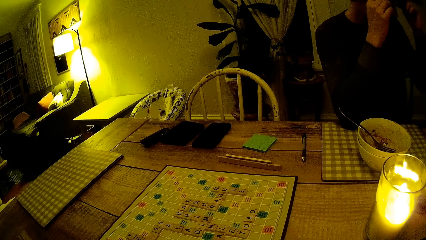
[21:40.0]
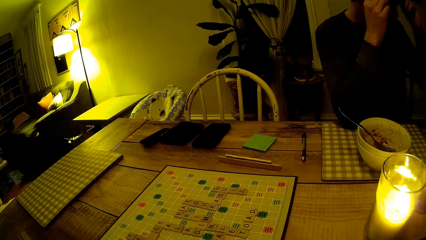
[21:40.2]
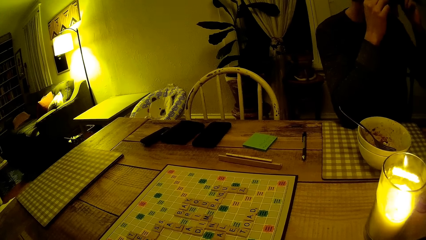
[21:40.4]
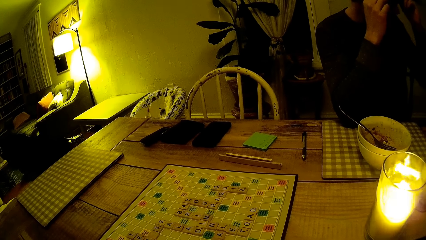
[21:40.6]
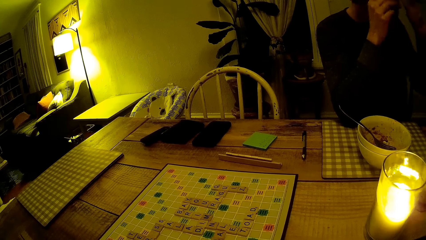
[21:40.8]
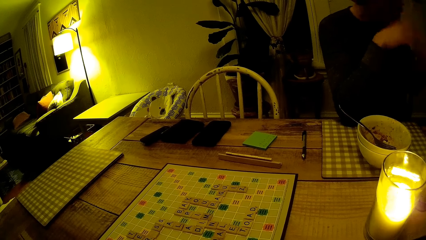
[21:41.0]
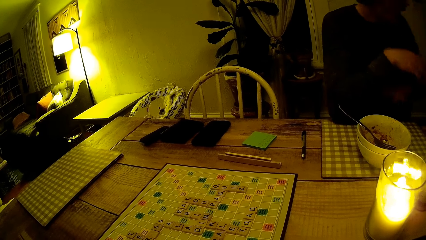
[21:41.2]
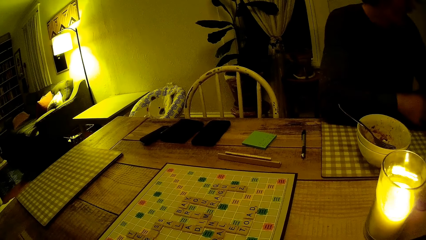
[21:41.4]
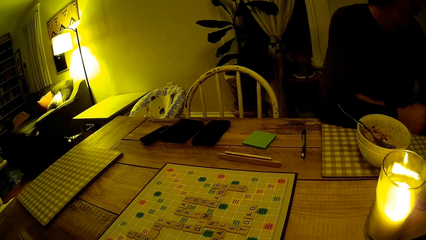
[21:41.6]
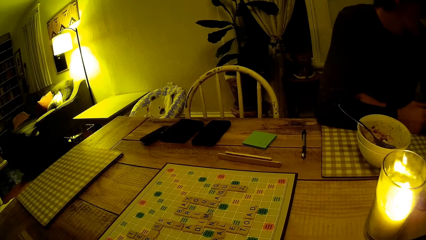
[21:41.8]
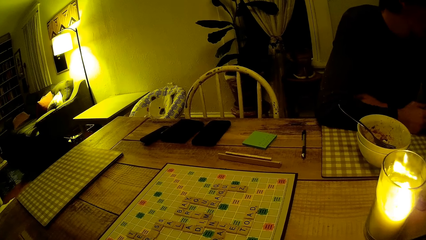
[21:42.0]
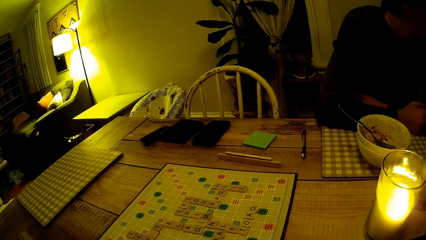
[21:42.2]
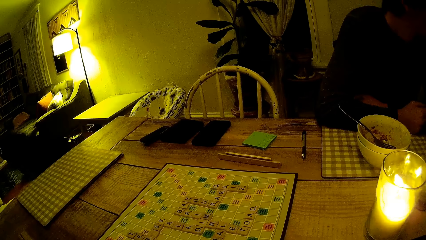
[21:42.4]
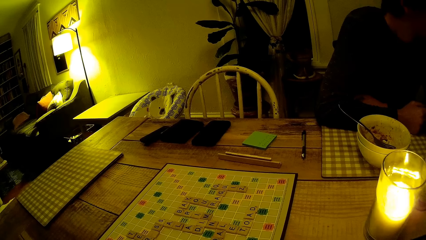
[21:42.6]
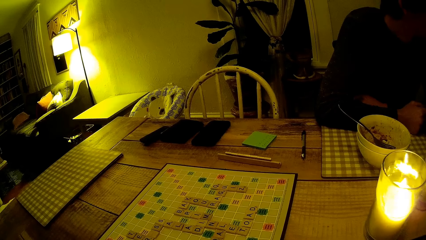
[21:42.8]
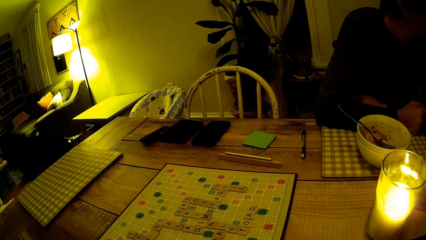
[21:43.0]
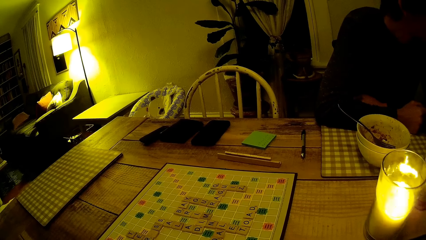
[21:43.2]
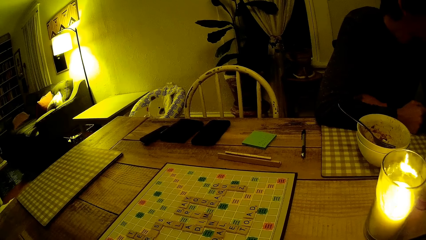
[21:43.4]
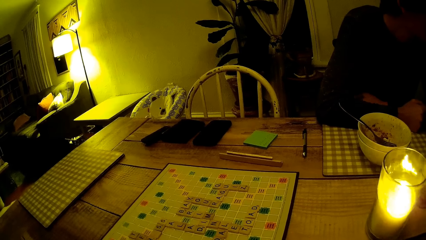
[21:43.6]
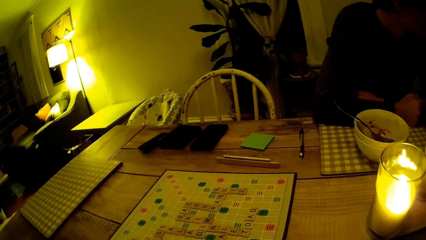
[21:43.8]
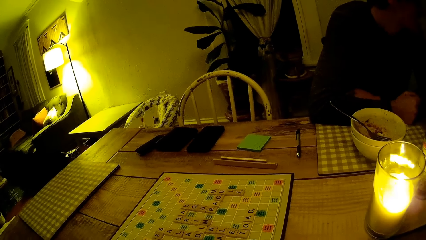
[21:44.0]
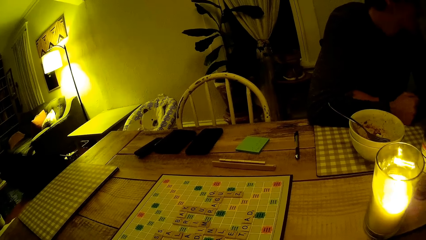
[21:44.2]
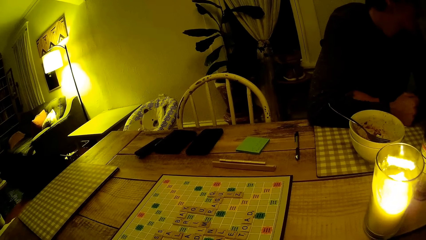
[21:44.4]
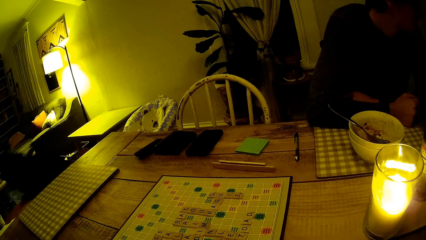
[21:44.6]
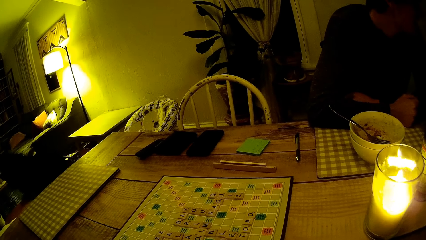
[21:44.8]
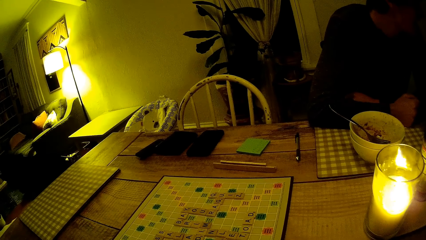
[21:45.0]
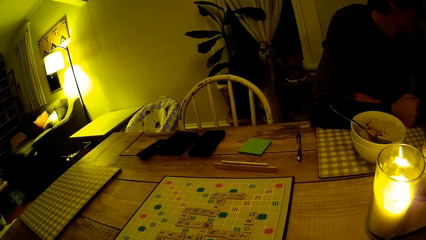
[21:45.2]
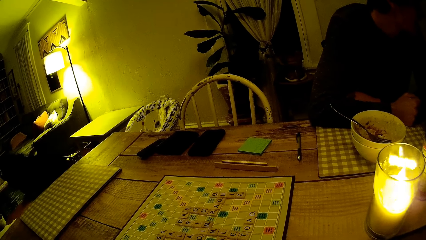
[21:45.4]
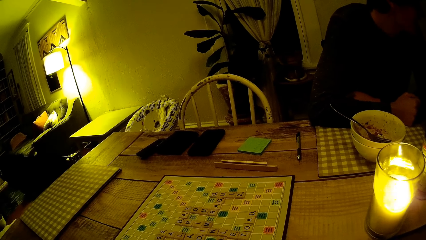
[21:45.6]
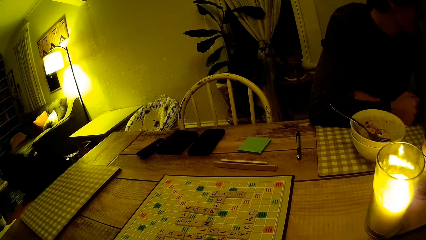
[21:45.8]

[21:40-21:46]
The man puts on the pair of glasses on his face.

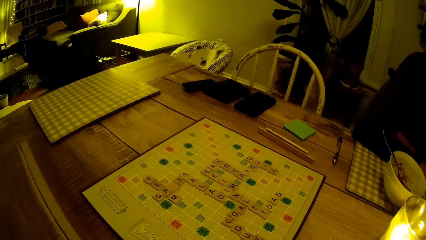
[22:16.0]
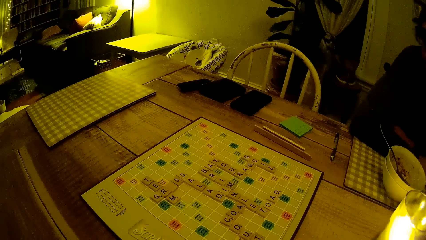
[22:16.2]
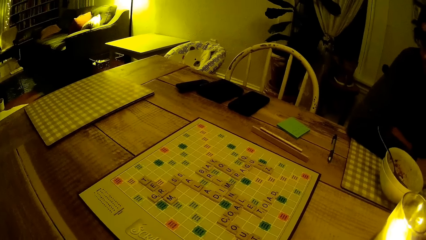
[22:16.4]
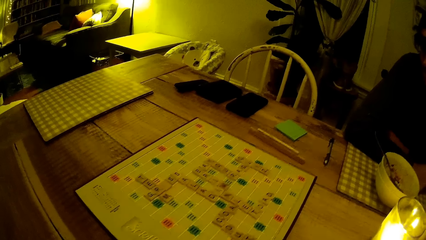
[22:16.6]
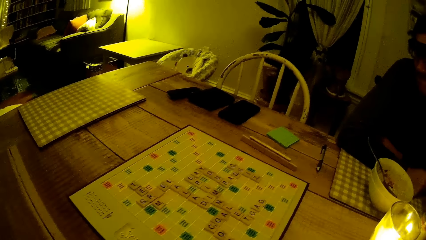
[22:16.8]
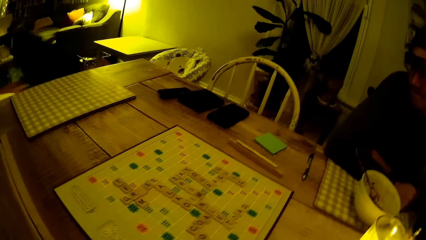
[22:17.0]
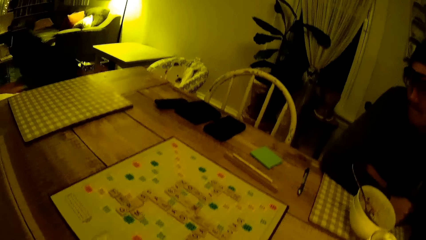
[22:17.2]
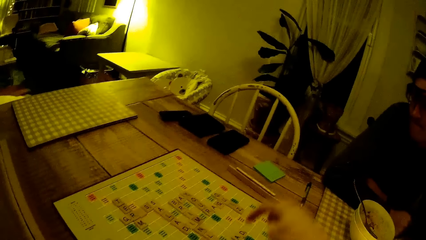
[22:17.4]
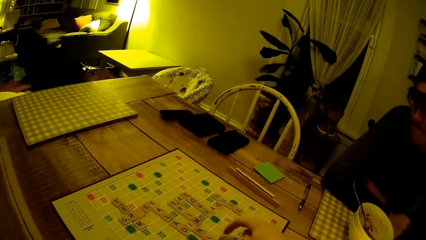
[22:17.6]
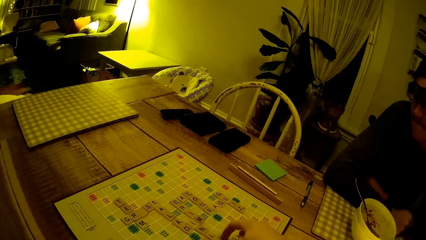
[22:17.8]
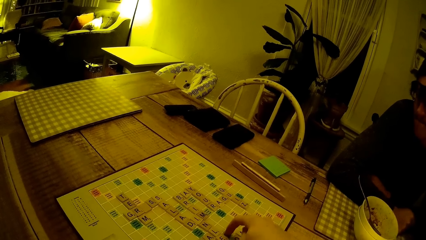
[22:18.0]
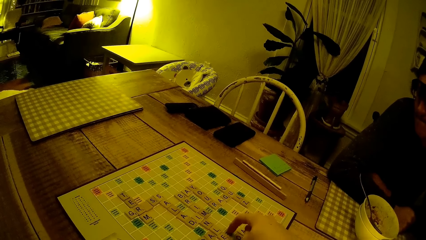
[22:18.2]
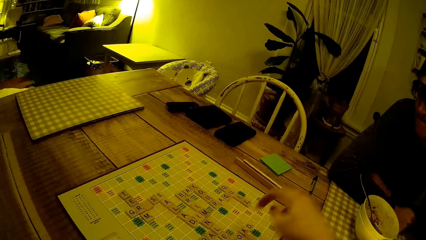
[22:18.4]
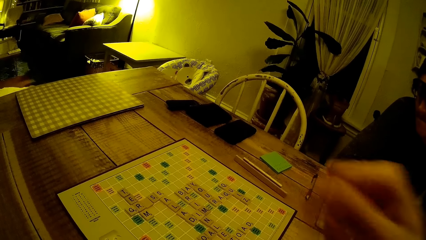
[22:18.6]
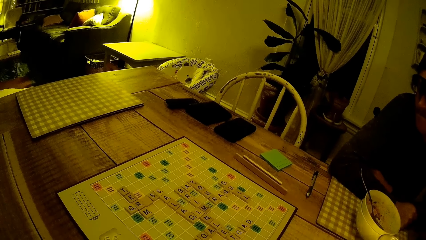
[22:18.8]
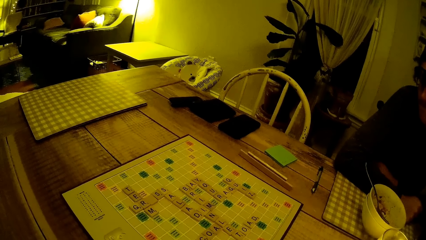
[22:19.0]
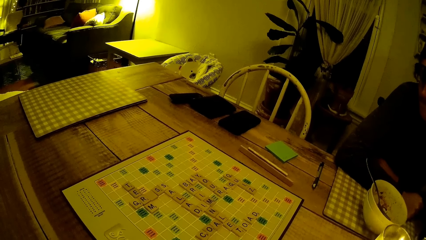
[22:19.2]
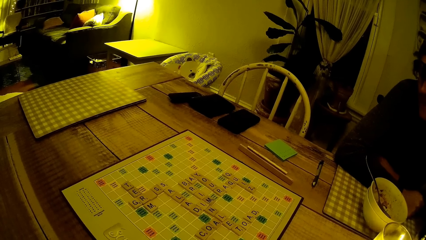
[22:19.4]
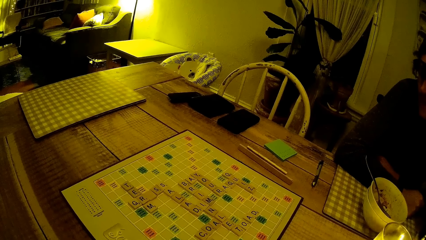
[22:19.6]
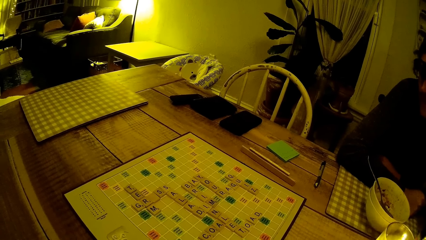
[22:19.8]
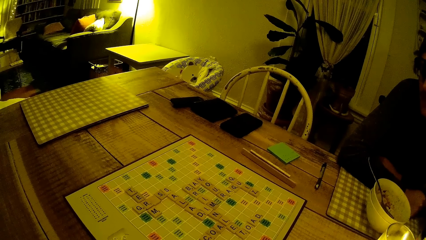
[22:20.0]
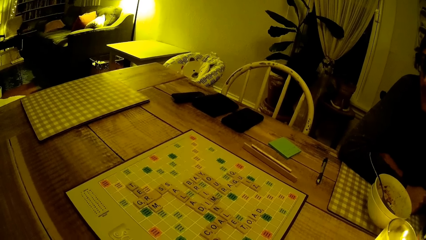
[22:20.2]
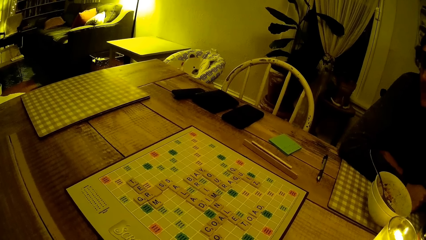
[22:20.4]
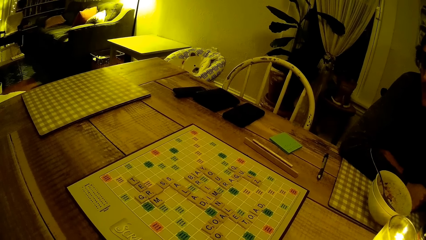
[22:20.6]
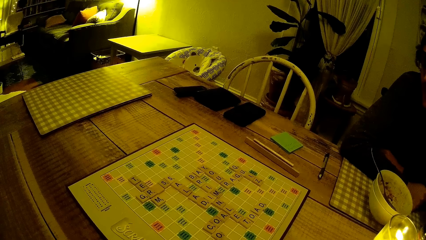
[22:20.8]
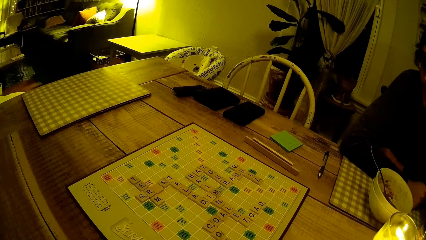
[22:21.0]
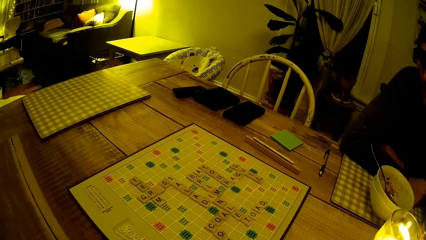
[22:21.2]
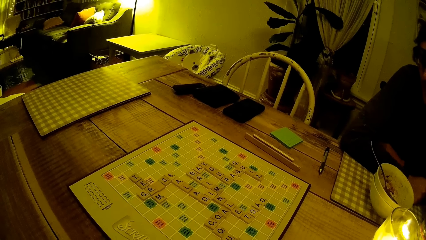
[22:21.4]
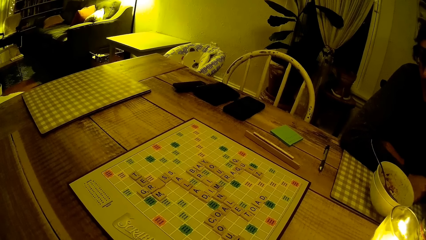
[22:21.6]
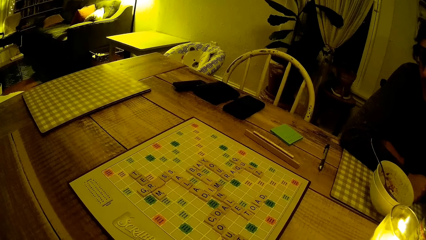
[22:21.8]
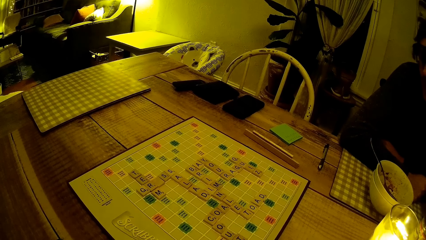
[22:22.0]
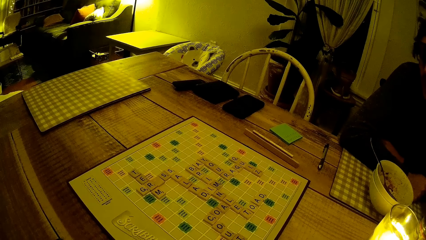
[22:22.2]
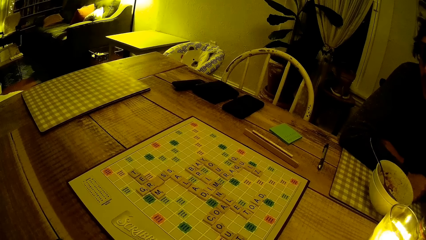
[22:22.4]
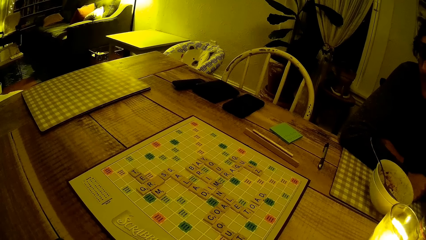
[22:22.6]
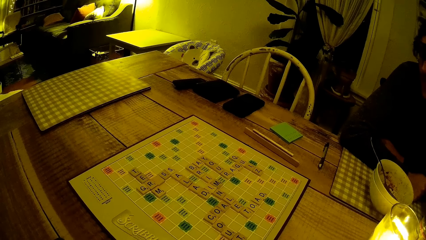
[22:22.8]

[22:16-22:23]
The camera wearer touches the puzzle.

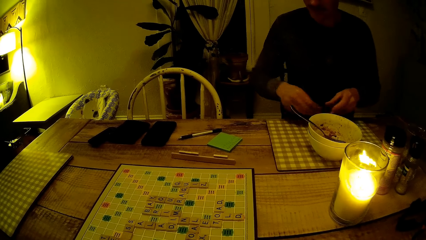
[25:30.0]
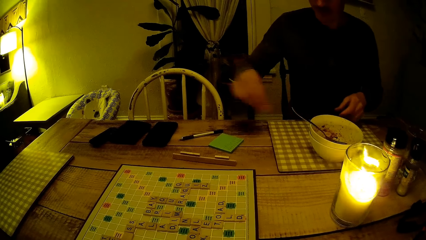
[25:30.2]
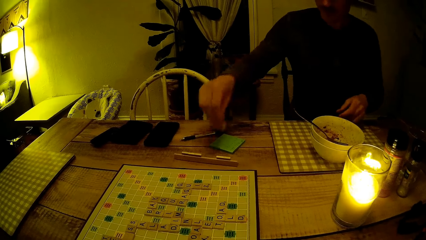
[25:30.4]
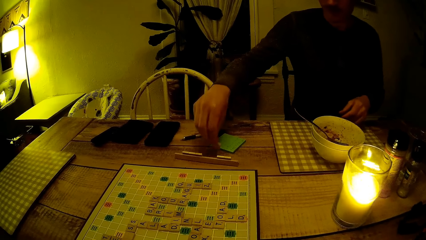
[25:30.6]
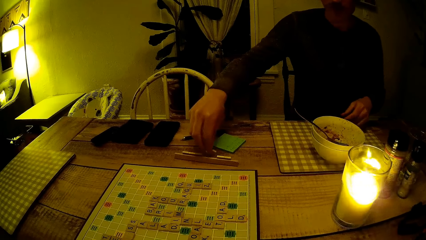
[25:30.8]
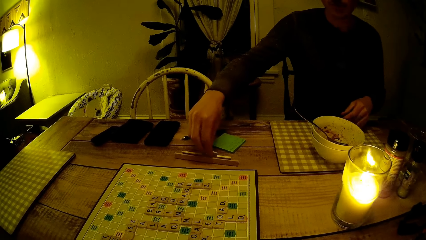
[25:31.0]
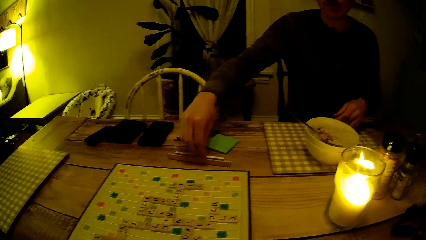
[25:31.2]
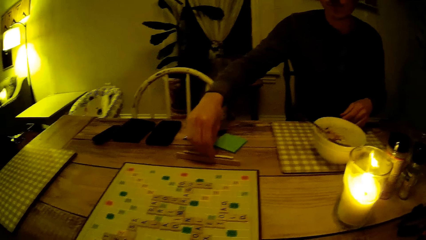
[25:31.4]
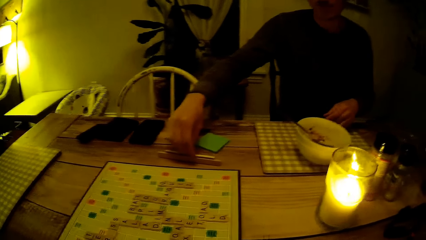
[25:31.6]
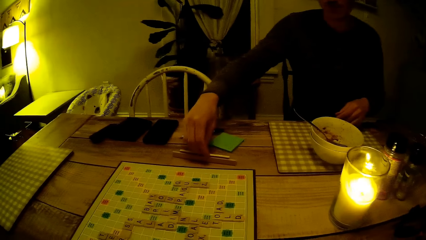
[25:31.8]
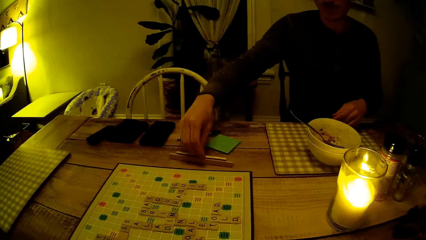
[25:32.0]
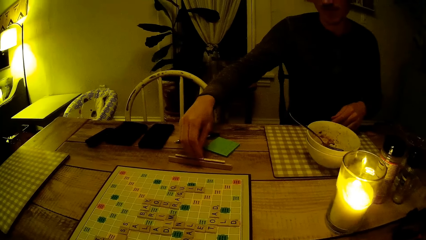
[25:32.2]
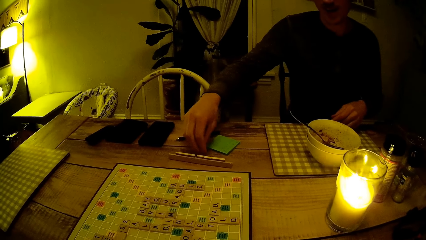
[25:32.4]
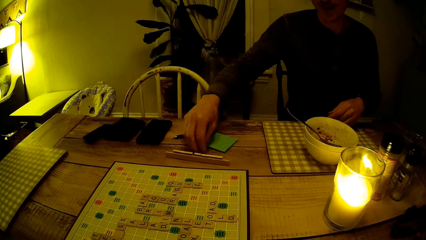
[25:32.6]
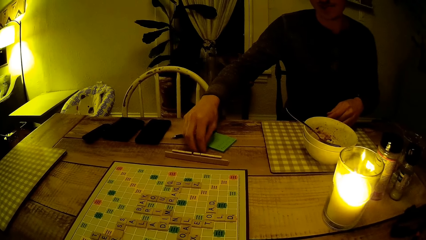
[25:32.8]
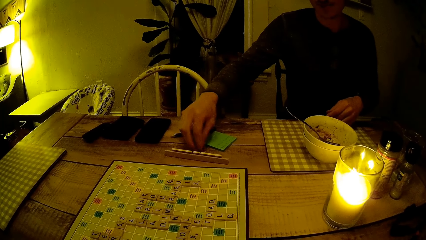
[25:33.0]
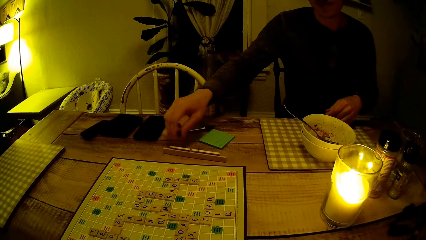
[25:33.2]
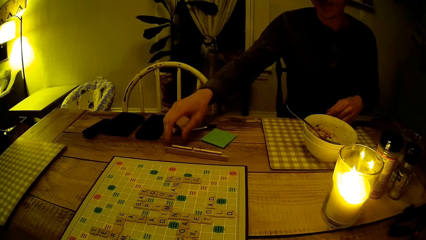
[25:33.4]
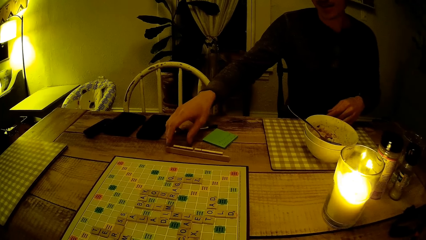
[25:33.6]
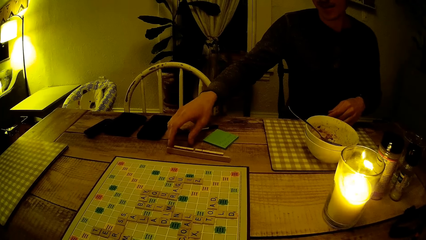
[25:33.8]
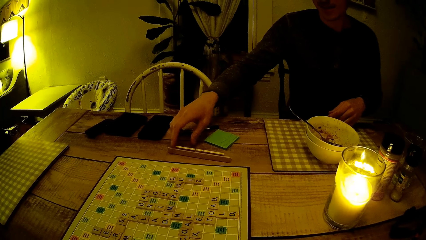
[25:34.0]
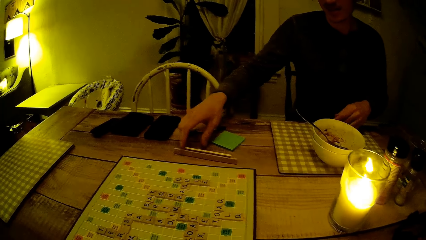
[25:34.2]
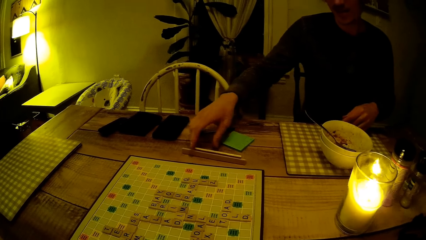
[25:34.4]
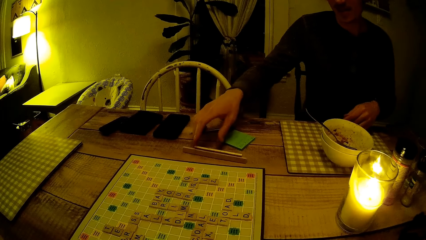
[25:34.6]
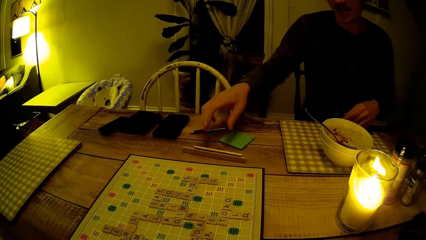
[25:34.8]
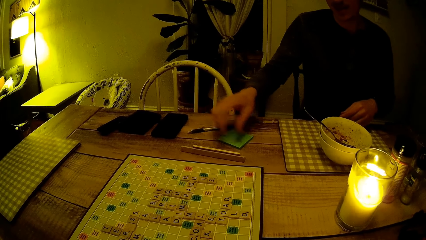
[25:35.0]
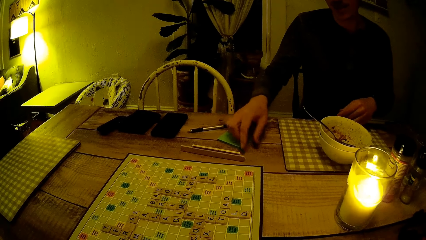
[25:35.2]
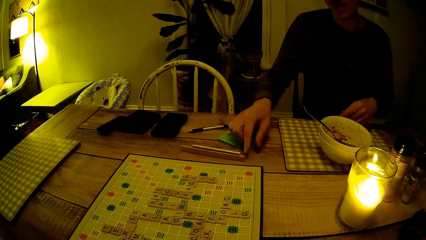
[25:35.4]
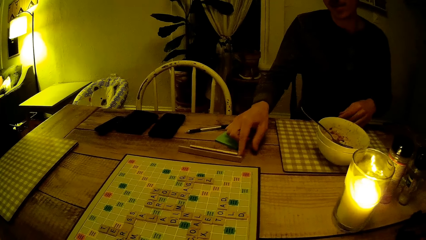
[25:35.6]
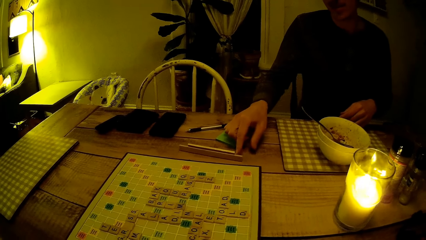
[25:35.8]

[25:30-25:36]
The man places the scrabble tile in his right hand on the scrabble rack on the table. The man adjusts the tiles on the rack.
